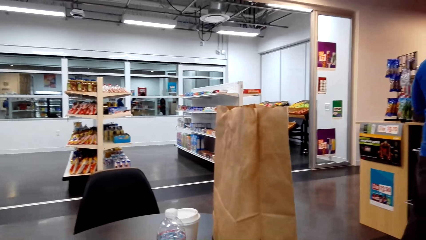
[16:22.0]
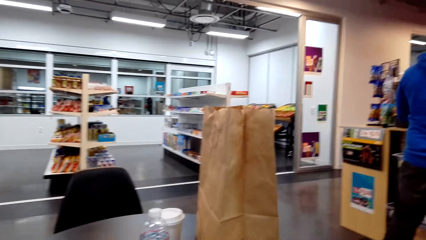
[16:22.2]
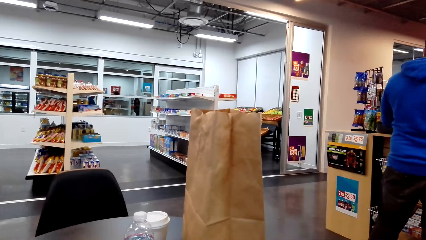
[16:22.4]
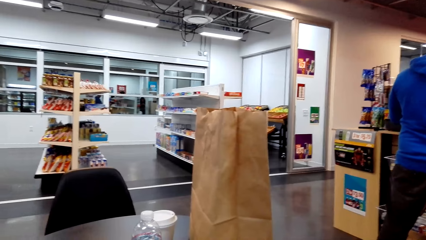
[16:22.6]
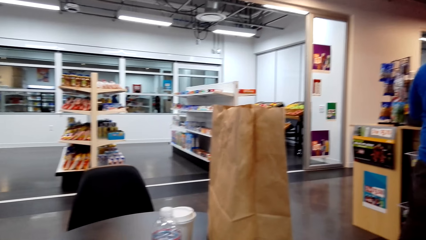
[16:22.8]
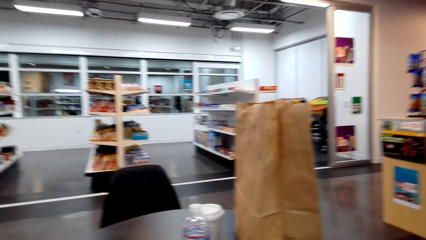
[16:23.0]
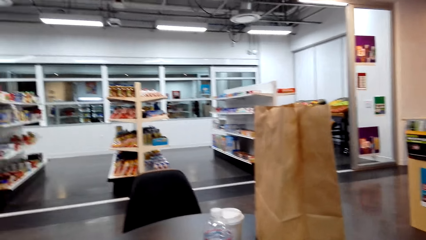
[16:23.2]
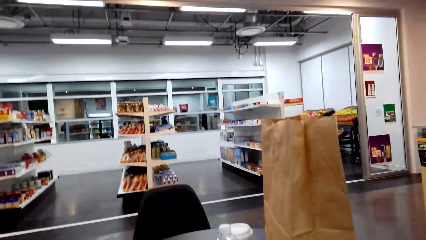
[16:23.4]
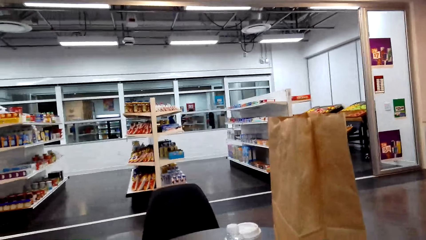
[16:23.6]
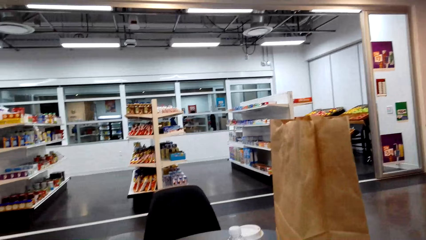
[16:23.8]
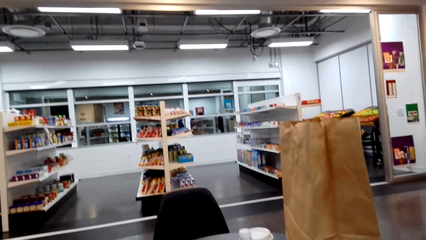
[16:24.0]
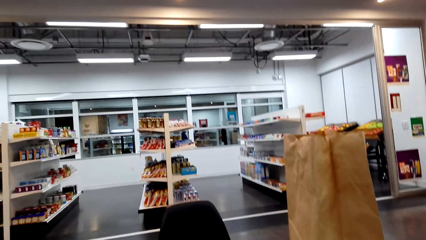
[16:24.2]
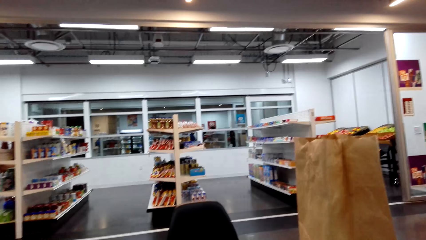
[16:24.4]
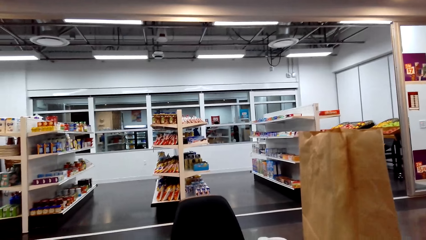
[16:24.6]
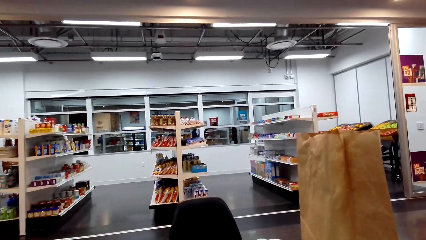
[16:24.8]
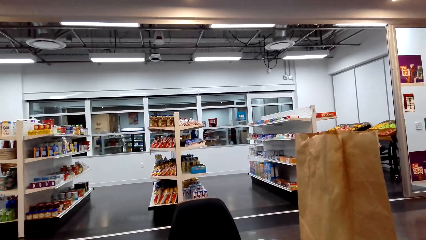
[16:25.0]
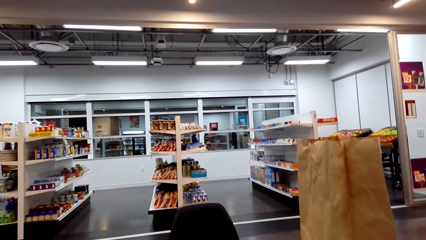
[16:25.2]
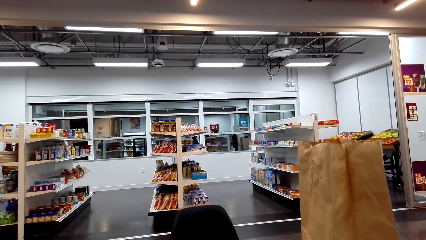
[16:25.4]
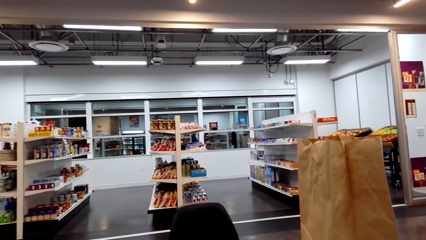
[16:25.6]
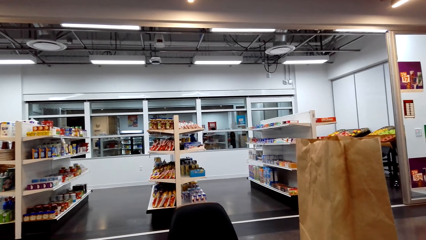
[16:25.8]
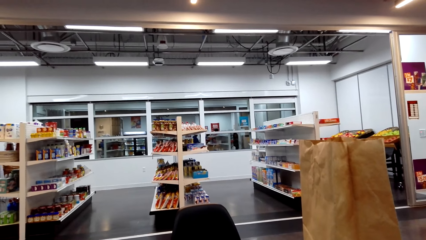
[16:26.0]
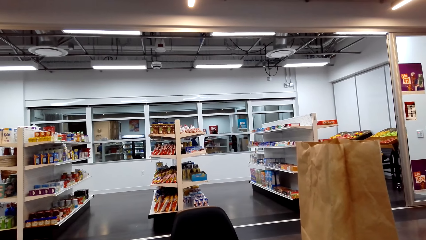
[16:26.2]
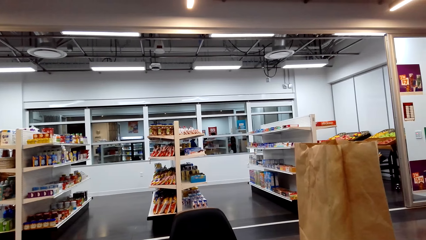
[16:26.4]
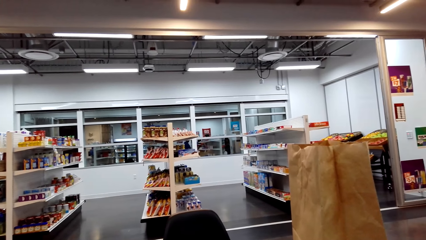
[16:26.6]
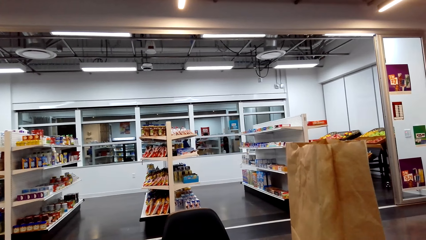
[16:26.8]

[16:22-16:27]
The camera wearer looks around.

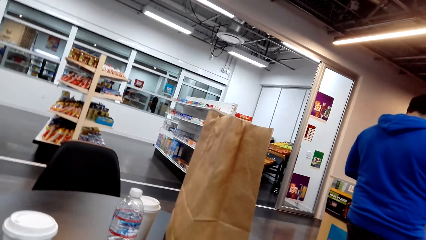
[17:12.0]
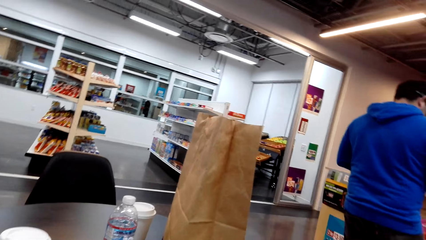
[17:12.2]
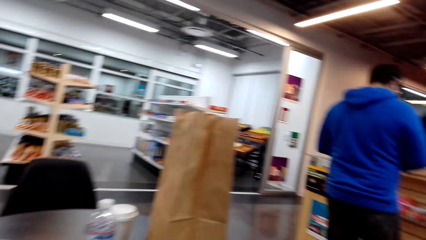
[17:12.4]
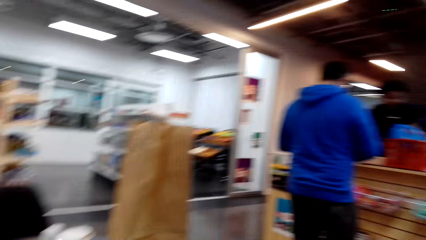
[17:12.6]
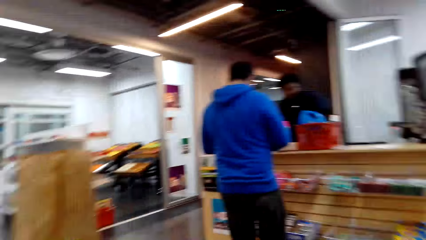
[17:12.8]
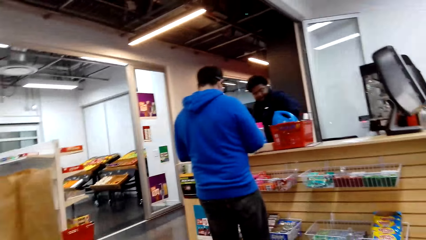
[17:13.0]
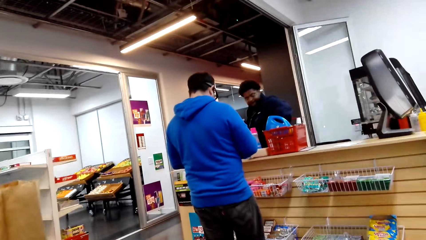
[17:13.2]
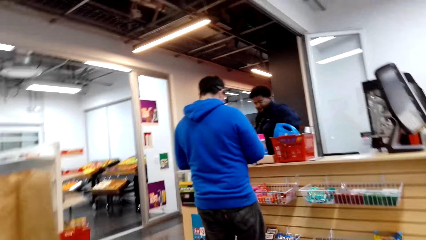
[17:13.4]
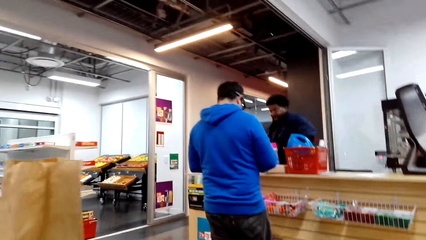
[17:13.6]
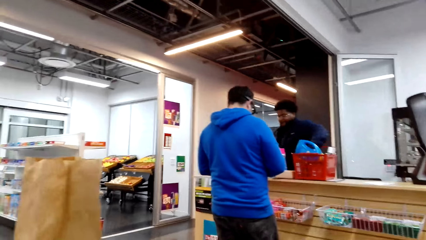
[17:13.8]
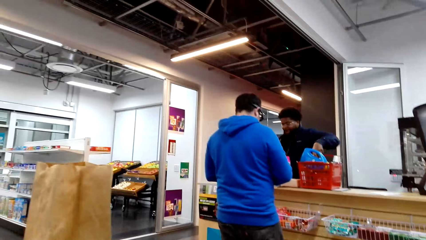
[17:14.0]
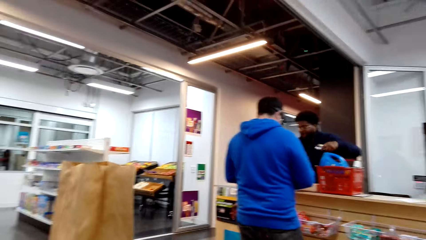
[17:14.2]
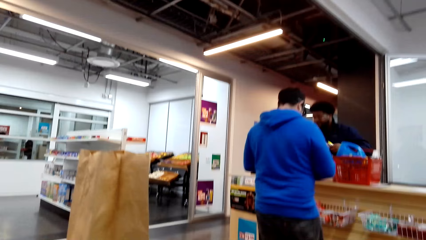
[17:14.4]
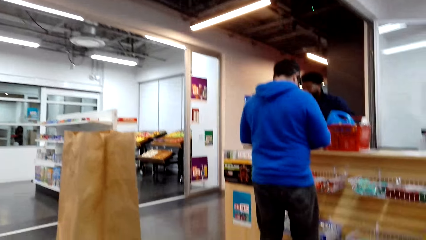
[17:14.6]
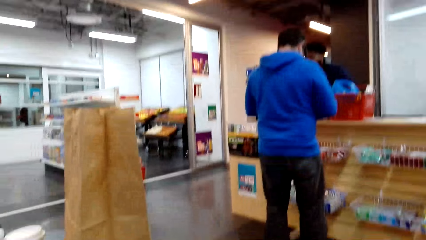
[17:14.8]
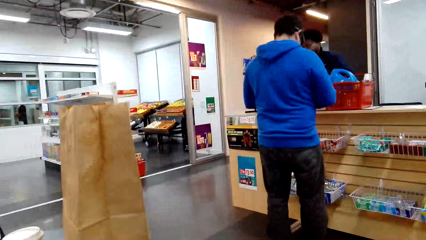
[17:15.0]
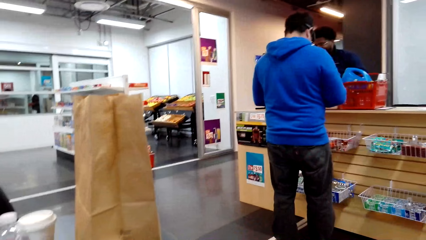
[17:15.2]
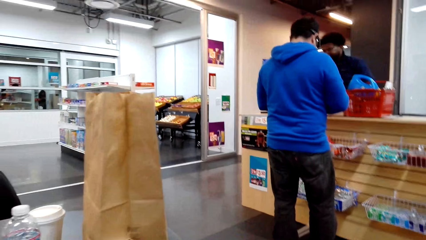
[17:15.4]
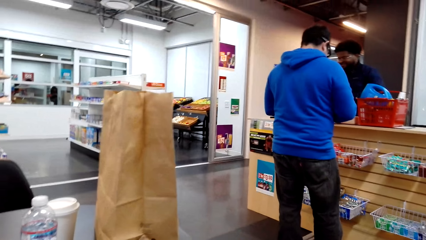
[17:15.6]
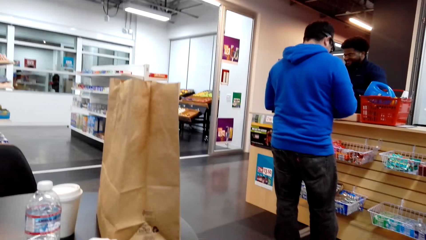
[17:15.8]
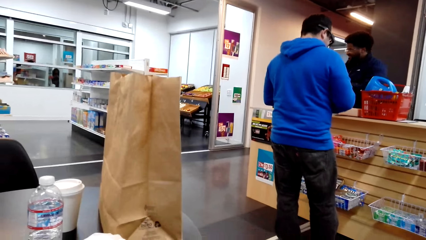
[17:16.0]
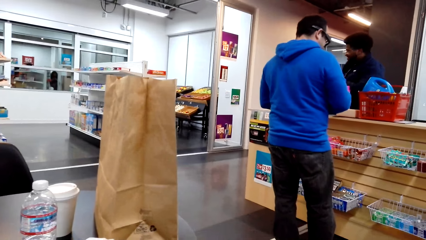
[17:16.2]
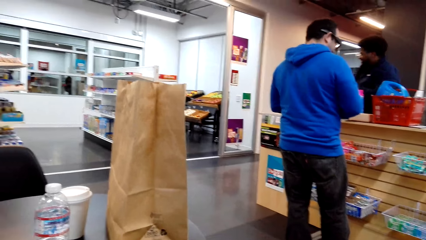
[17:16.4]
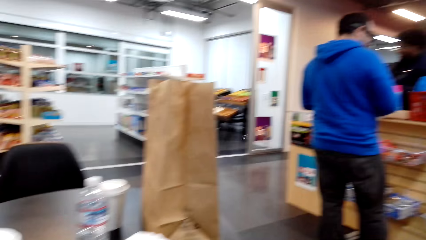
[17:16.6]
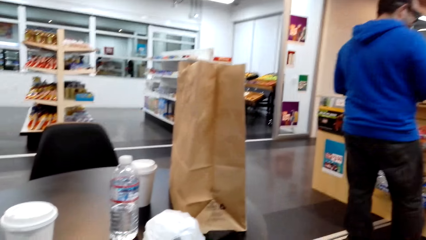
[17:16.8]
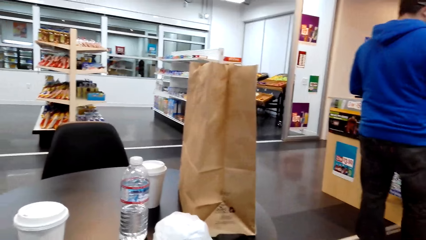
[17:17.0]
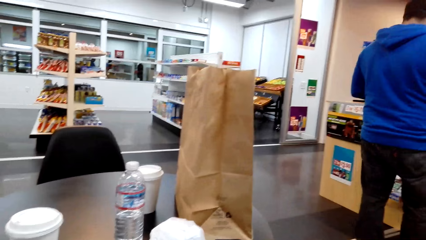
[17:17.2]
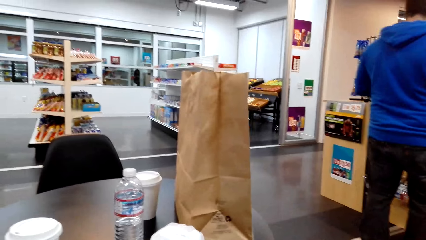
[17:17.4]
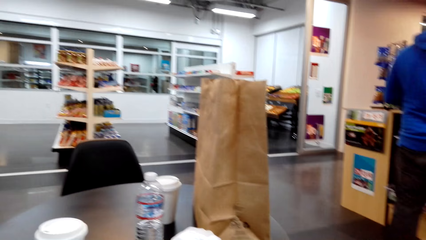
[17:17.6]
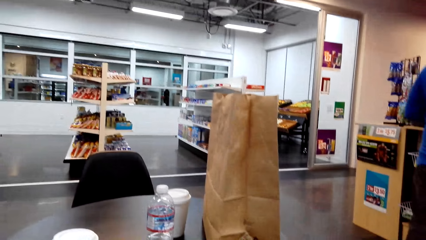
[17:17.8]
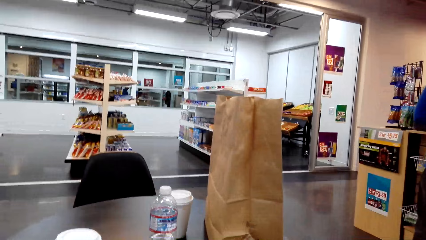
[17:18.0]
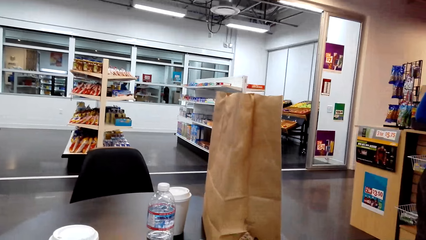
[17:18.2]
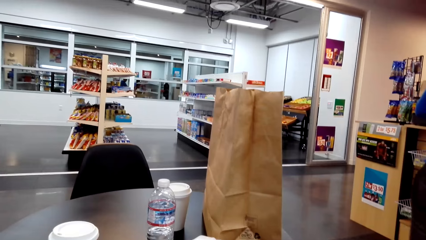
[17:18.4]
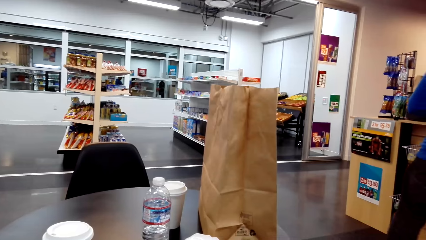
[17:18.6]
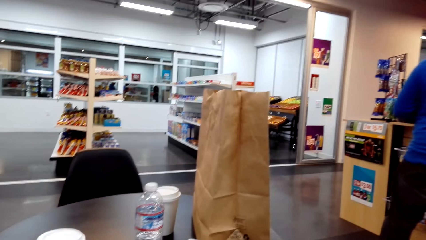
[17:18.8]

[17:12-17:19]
The camera wearer converses with a man.

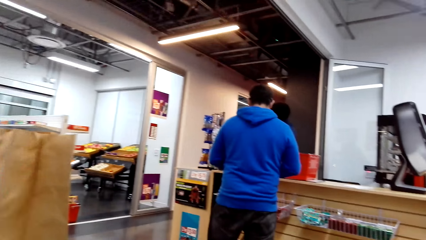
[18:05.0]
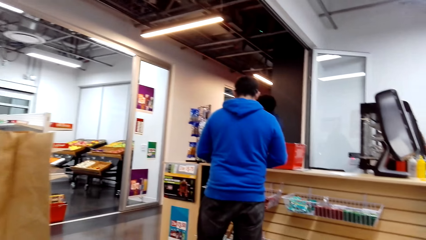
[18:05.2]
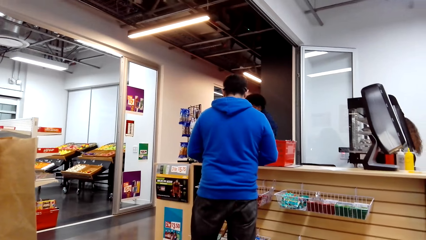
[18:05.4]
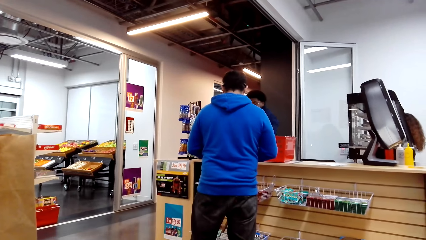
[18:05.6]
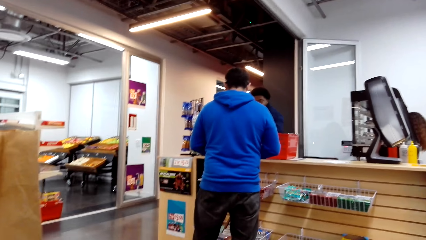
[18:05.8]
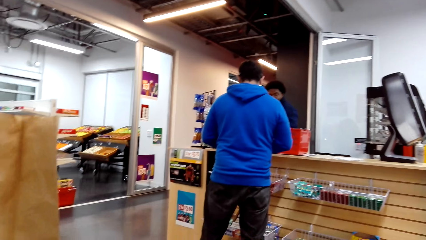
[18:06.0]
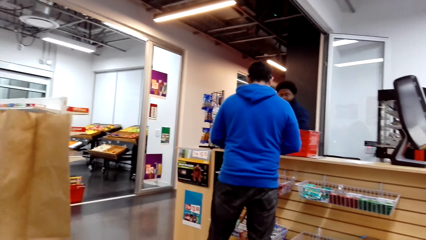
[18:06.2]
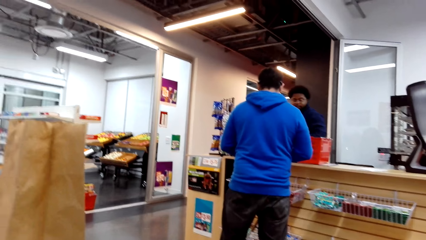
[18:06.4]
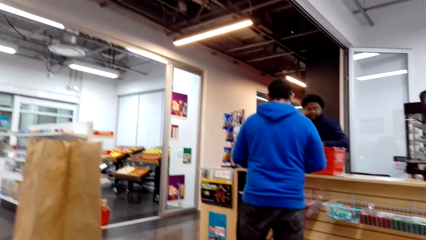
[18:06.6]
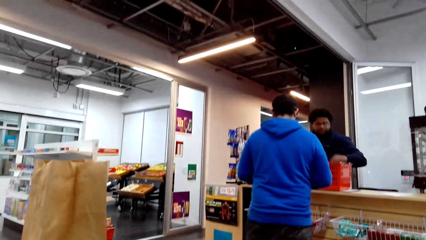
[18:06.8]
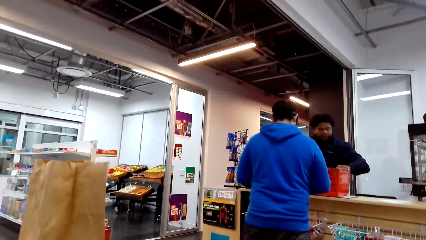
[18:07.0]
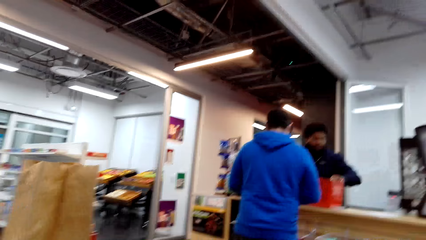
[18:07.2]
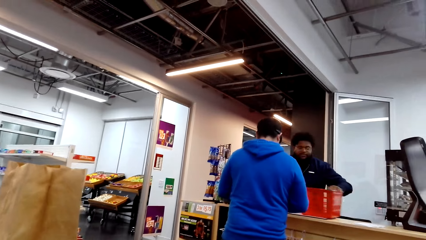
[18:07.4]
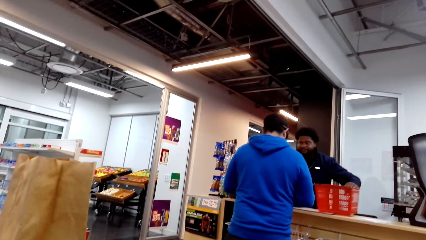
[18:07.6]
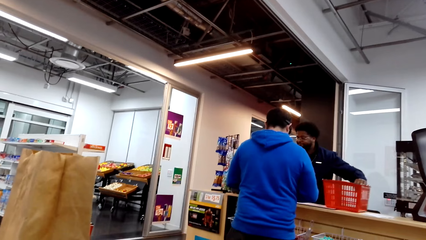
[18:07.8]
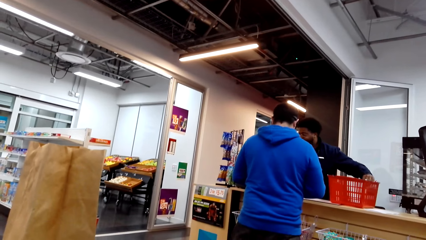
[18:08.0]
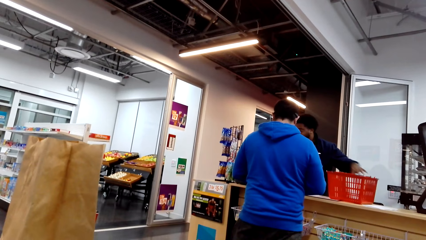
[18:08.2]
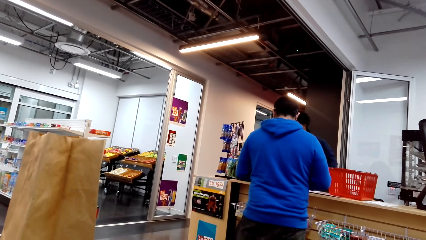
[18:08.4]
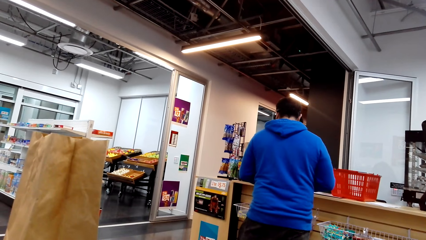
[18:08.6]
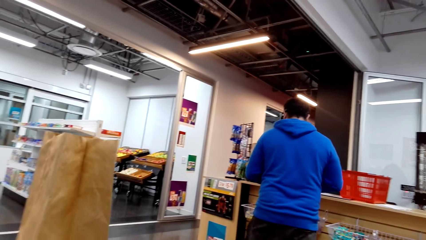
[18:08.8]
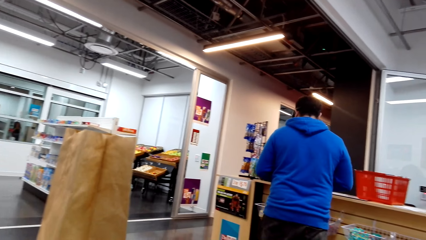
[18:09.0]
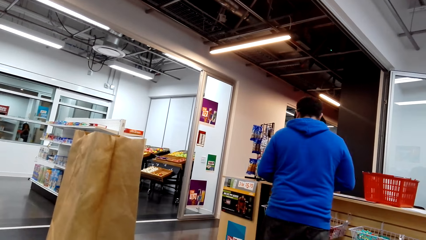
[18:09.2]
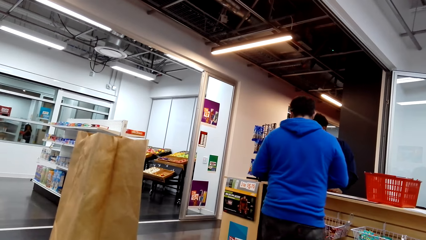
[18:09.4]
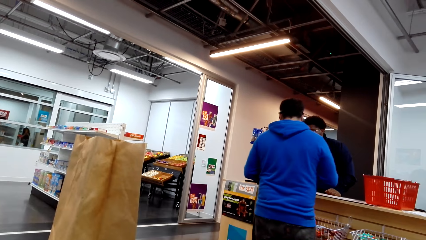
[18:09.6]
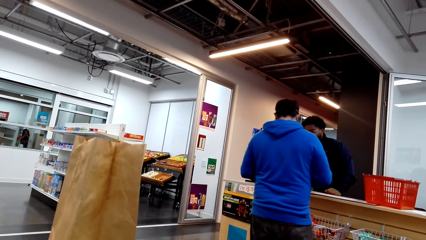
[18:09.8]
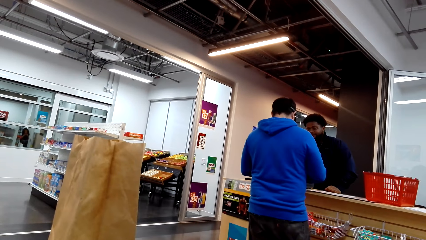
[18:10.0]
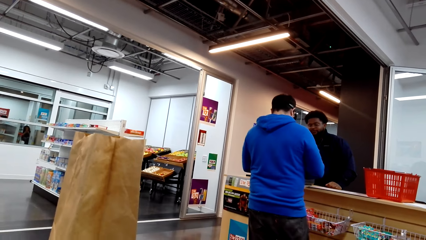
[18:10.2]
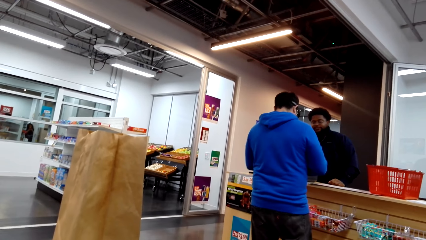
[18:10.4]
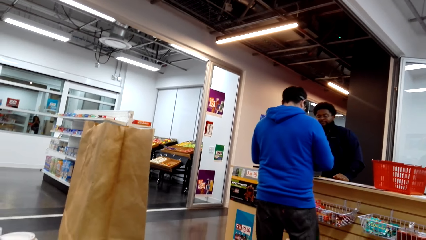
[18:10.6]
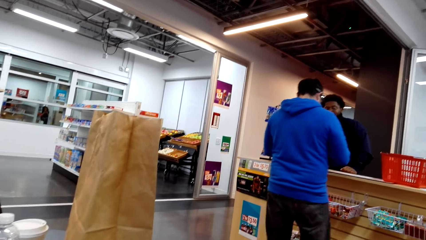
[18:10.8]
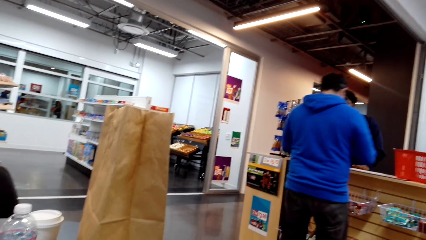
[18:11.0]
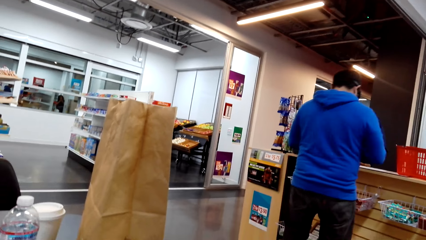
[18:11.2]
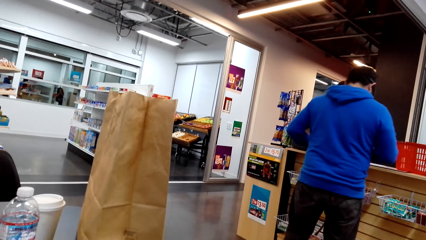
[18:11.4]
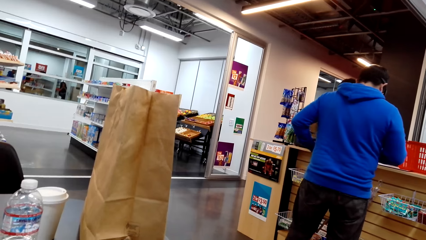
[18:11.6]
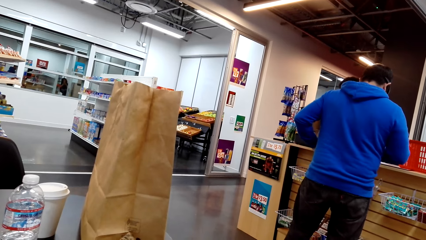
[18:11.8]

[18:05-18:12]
A man pushes a basket on the counter. The camera wearer looks around.
